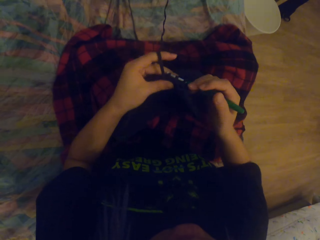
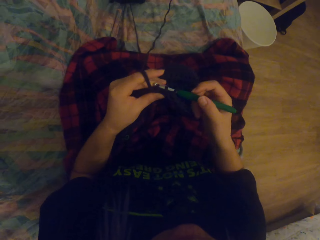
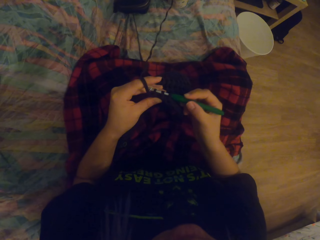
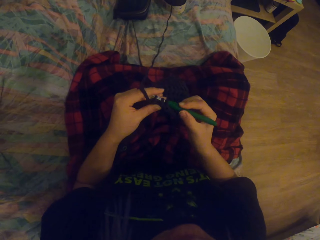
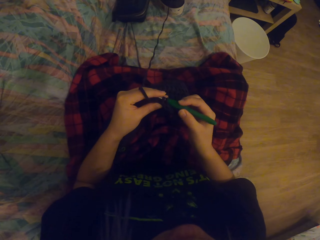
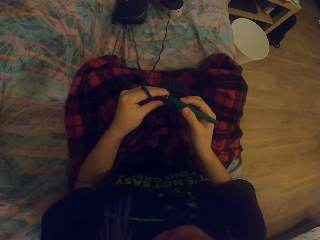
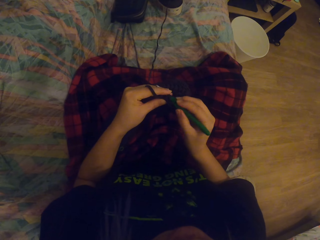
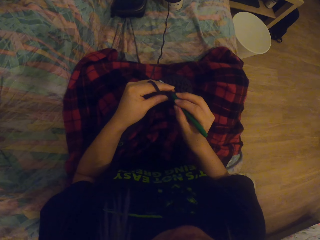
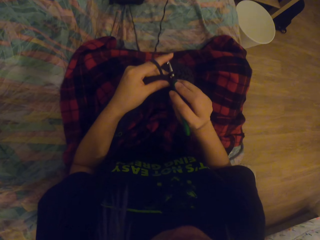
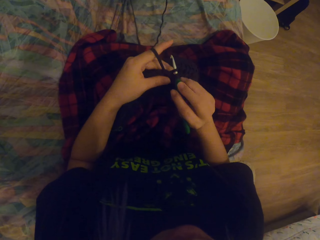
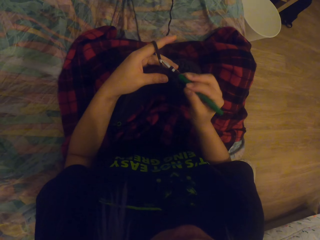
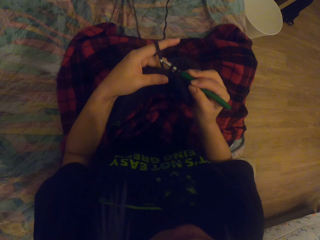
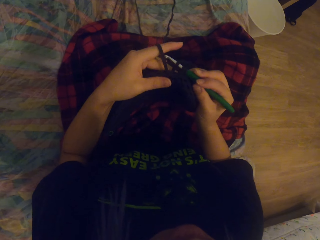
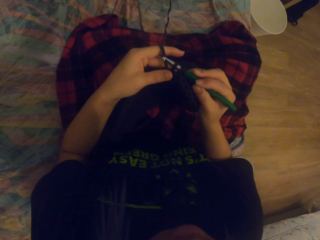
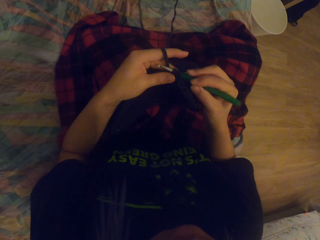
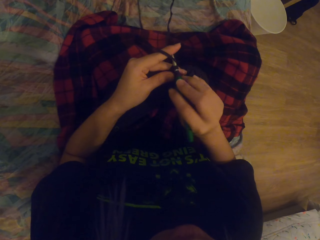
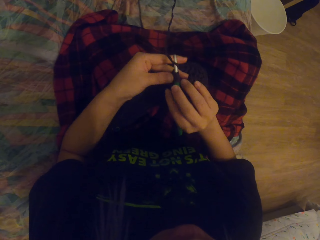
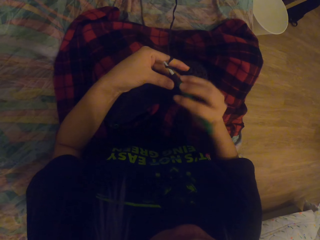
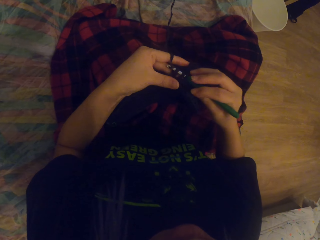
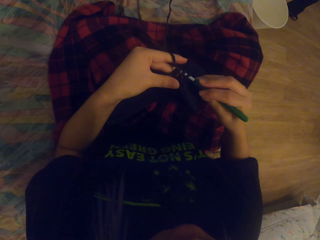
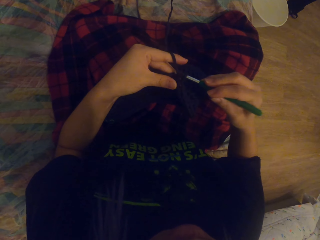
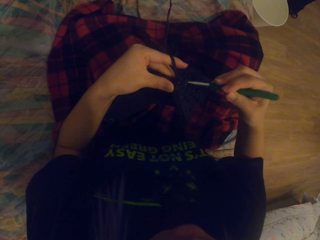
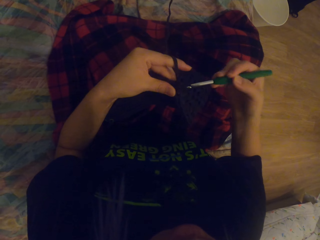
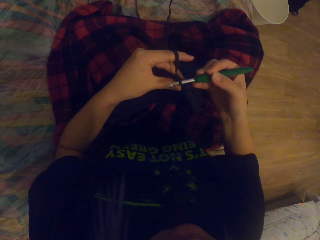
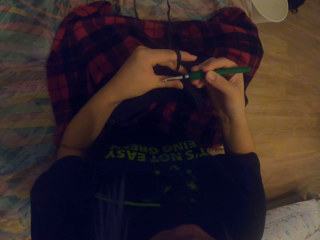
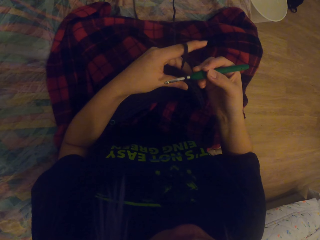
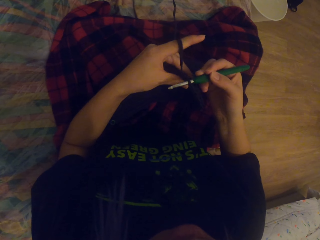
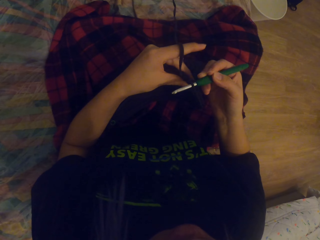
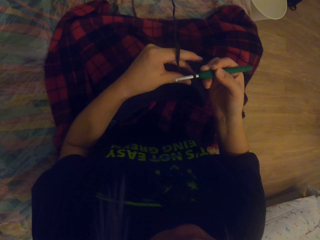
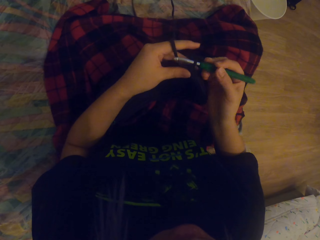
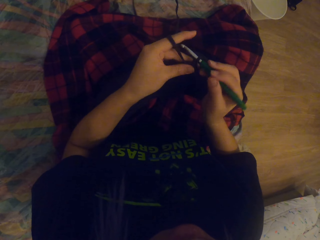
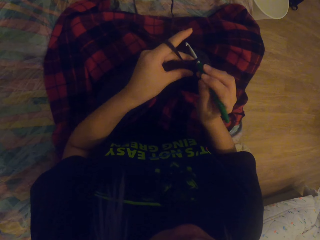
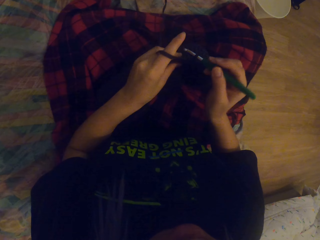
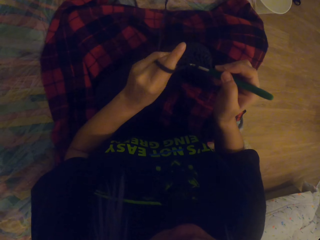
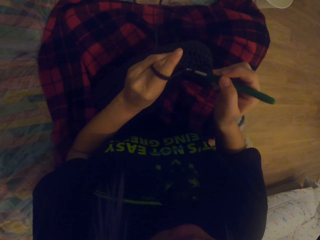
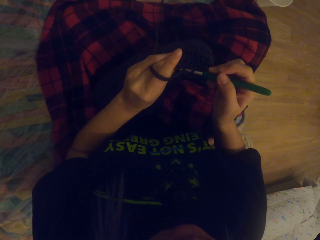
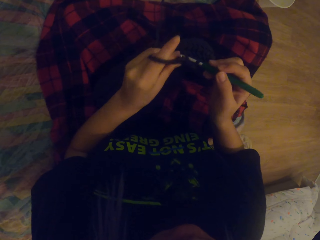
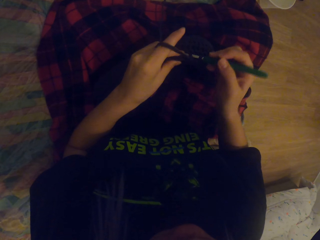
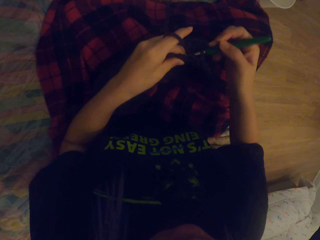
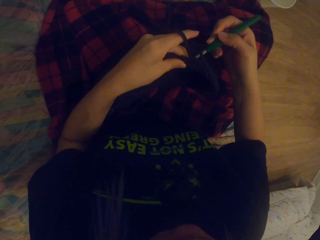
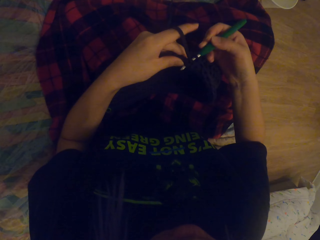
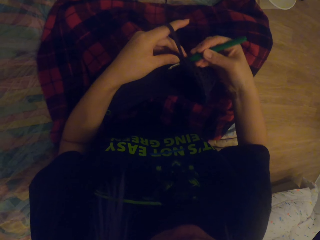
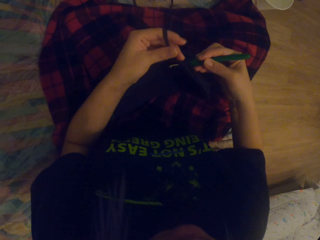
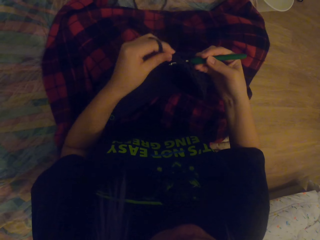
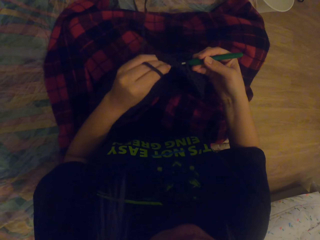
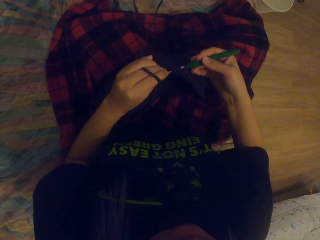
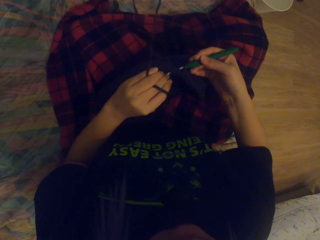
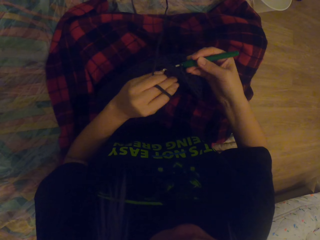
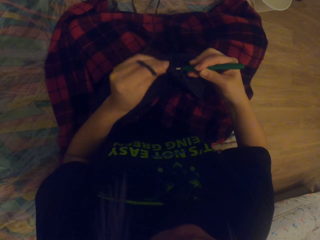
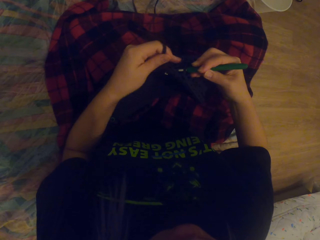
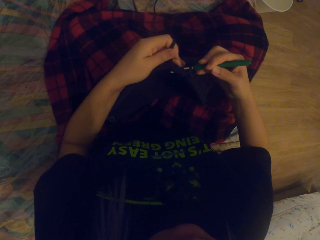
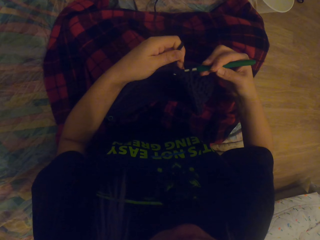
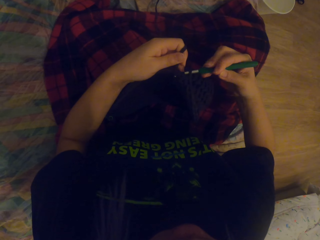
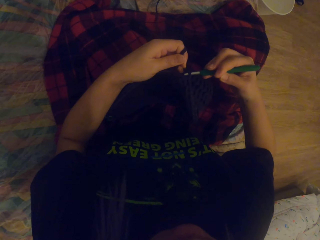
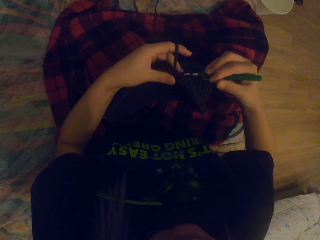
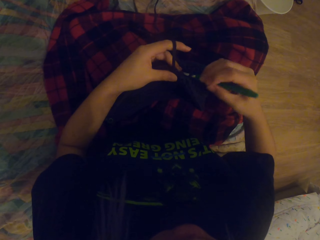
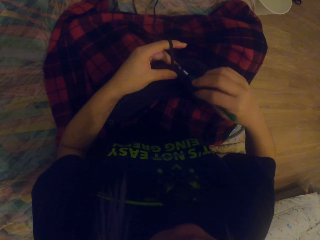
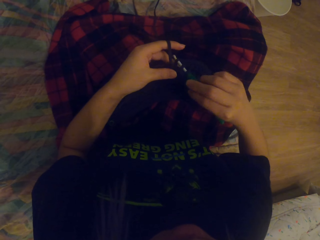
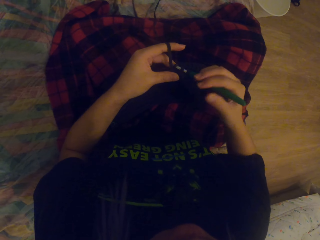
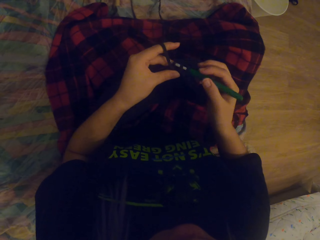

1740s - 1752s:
The camera wearer crochets the thread out. They crochet the thread in with a crochet hook. They crochet the thread out. They crochet the thread in. They fold a string on the crochet hook.

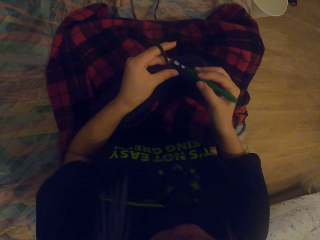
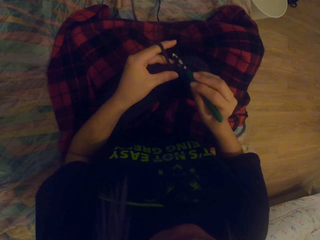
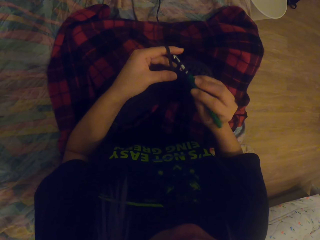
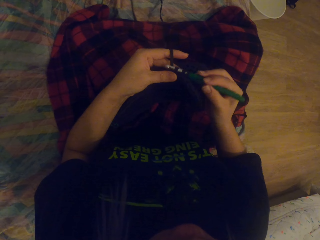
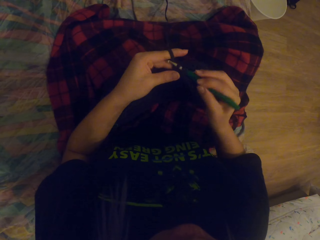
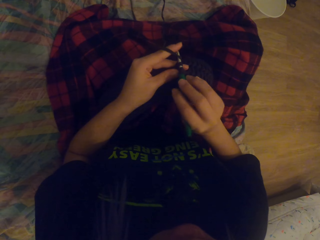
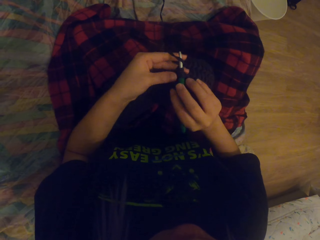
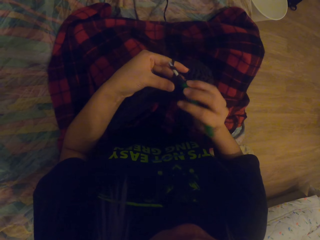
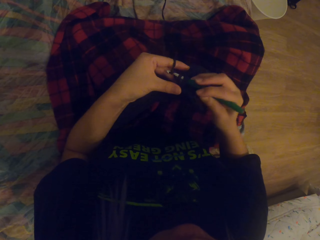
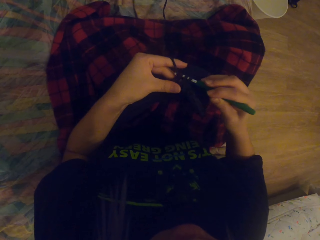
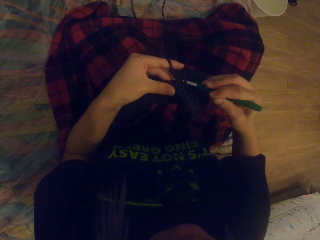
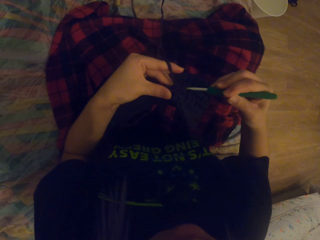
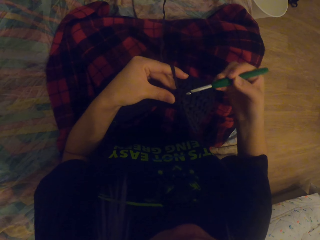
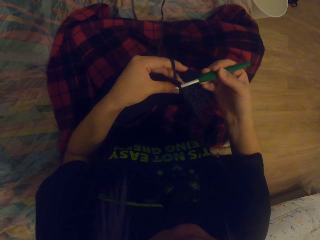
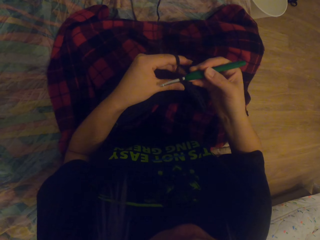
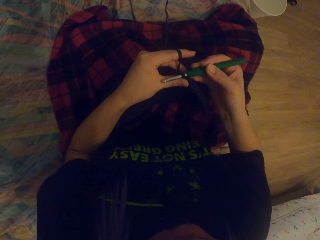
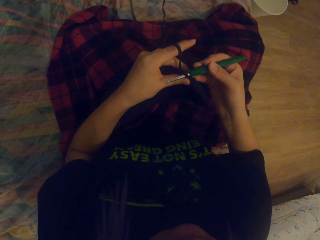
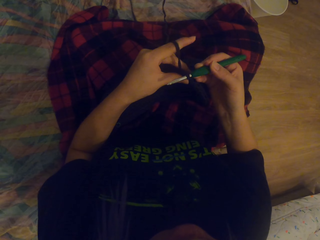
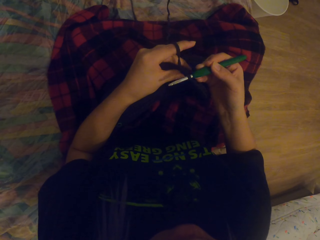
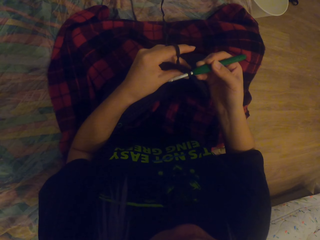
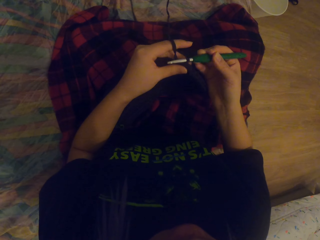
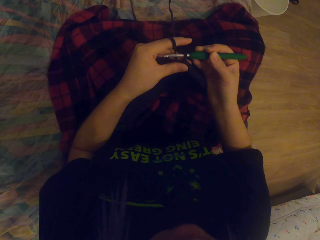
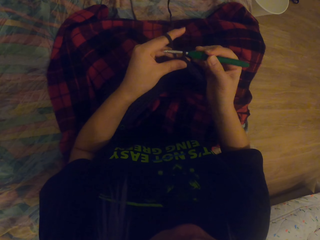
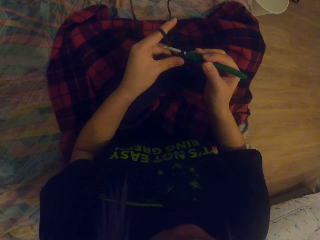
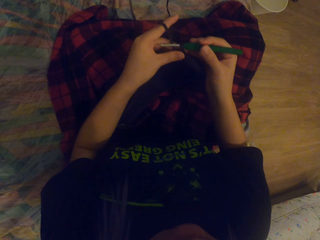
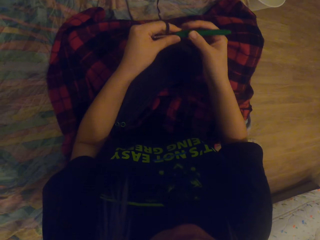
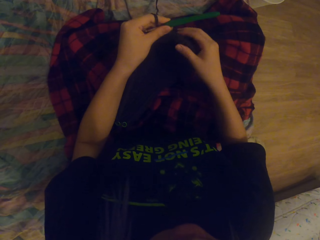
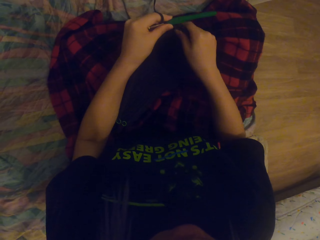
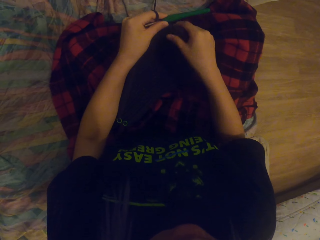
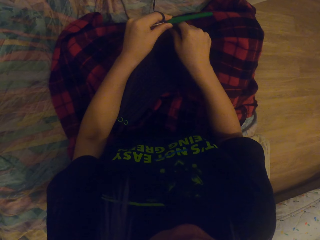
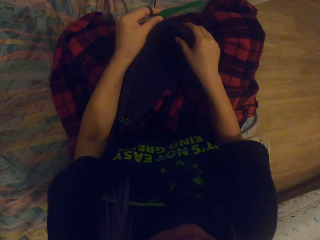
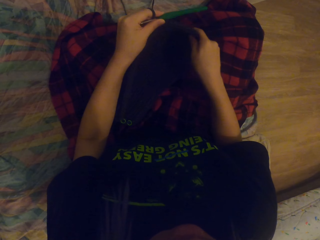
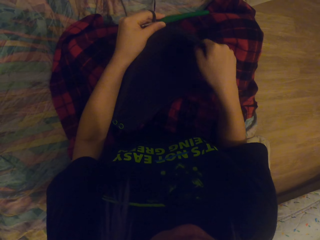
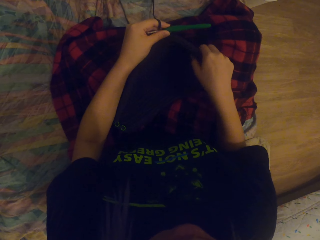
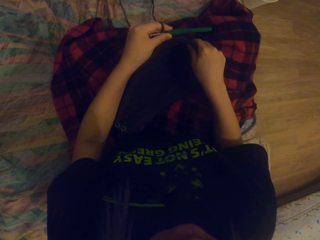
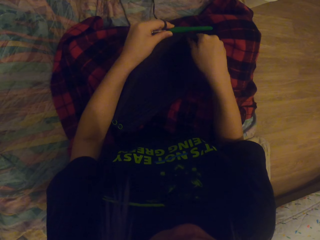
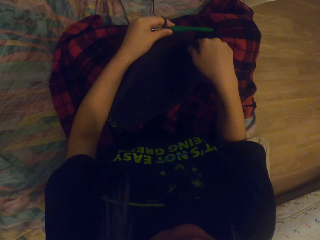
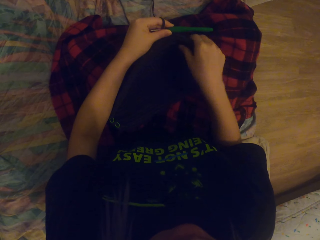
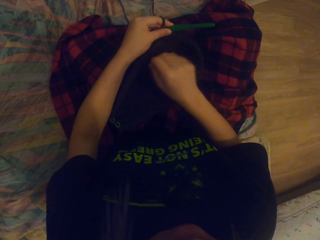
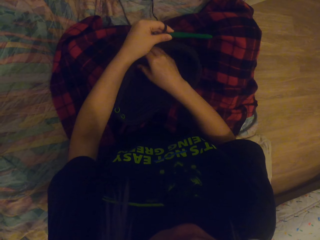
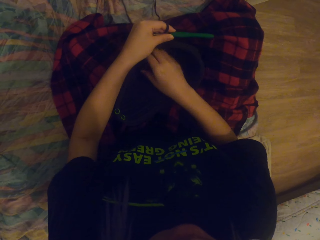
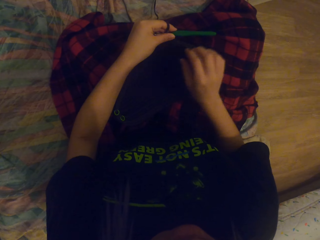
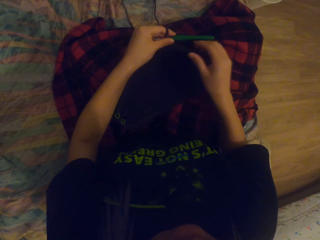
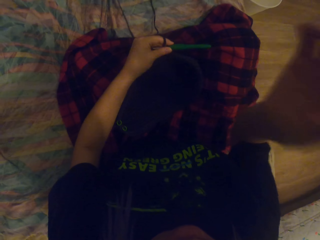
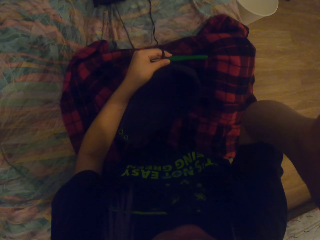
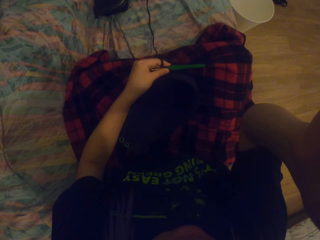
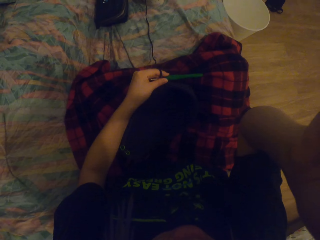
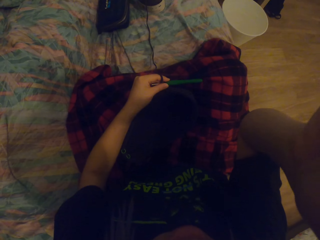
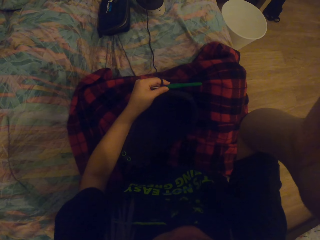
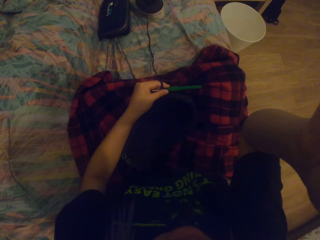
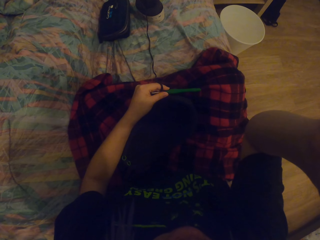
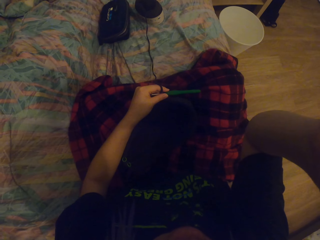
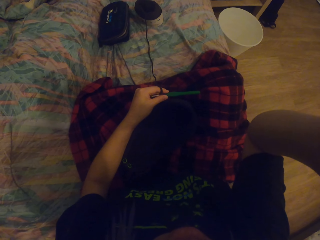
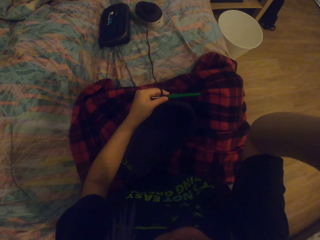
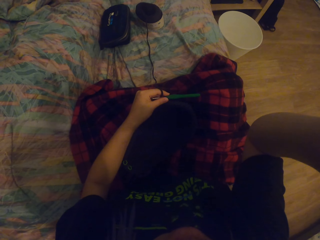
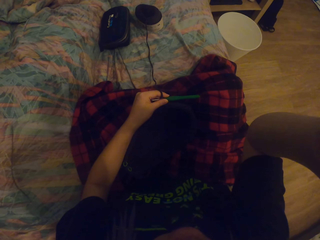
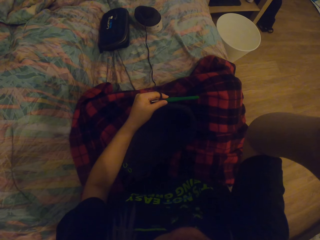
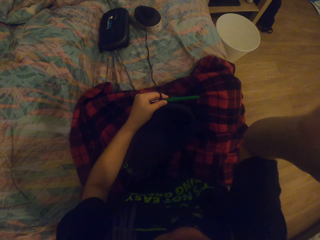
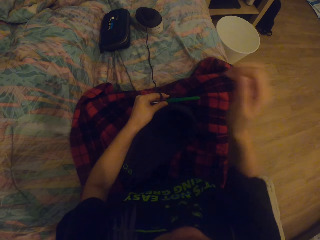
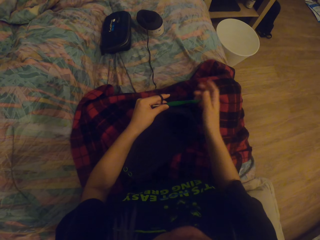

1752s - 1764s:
The camera wearer crochets the thread out with a crochet hook. She pulls up the thread. She touches the crocheted yarn. She touches her head. She lifts up her right hand.
